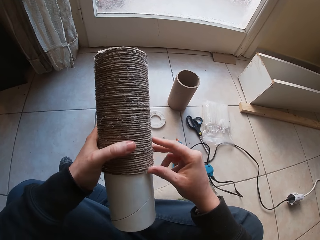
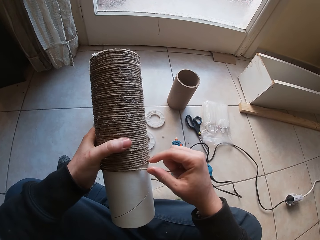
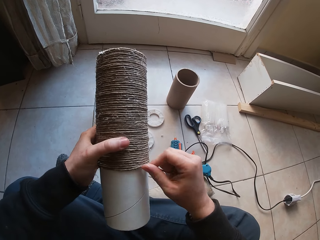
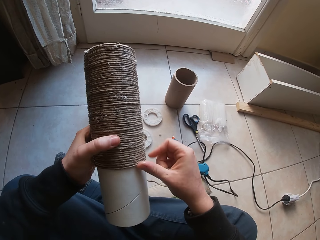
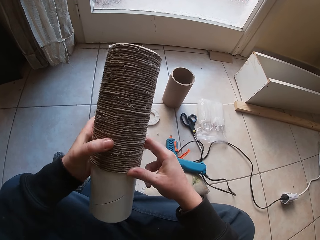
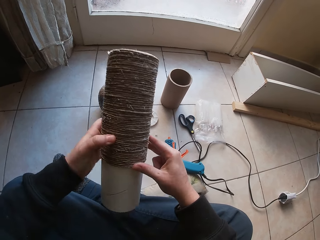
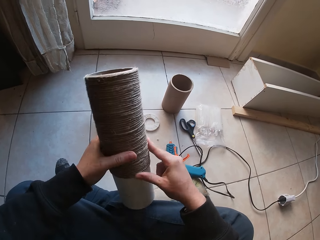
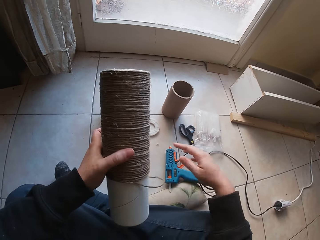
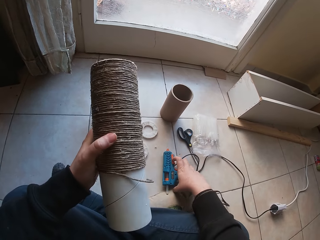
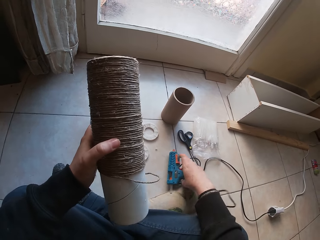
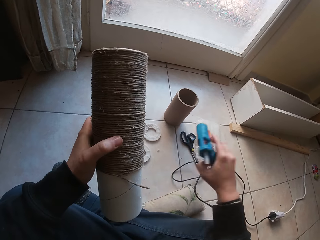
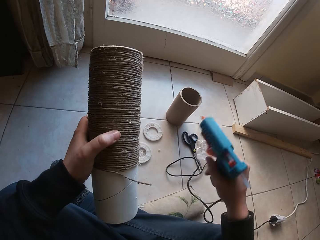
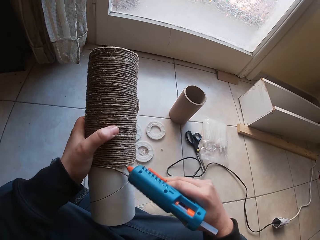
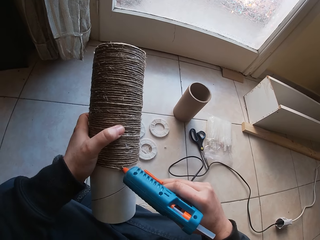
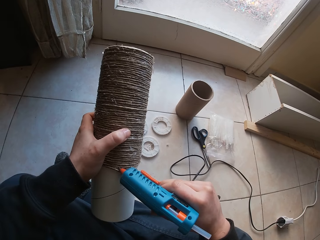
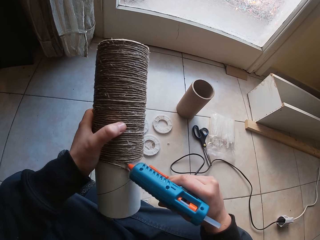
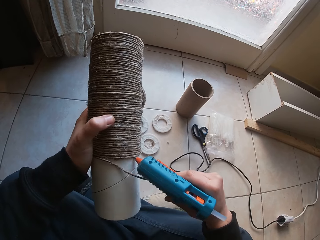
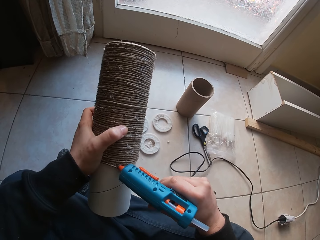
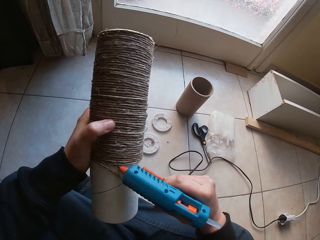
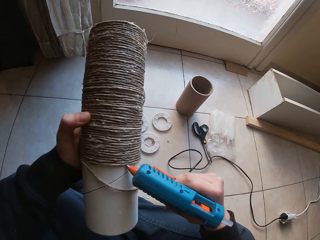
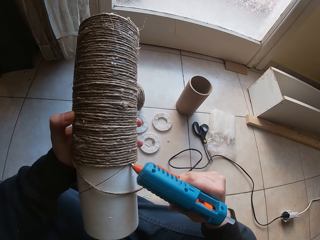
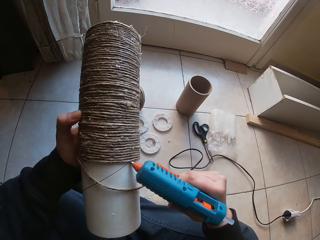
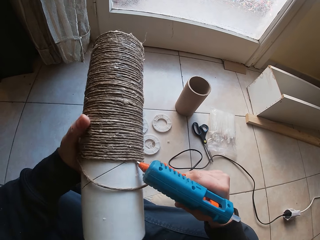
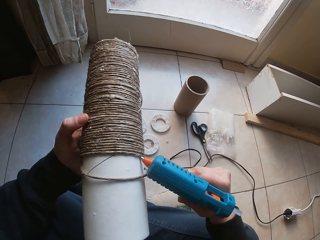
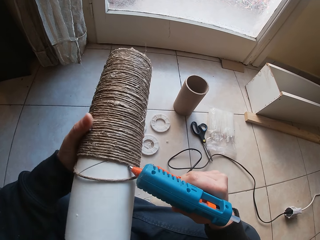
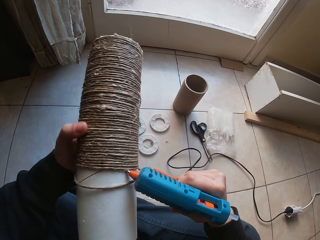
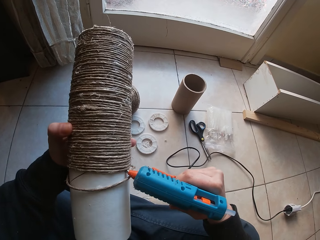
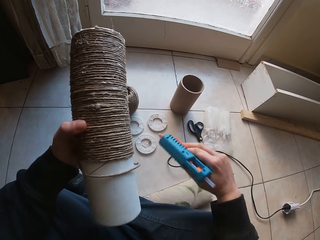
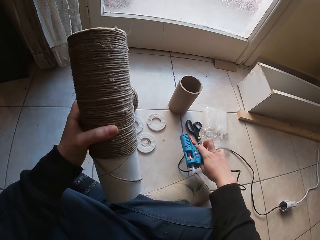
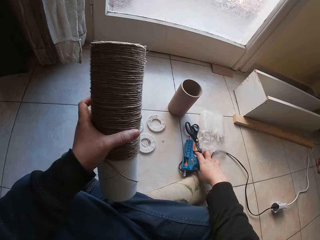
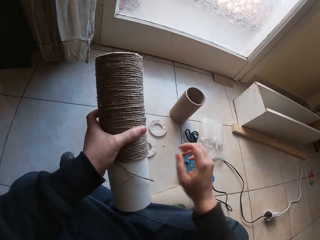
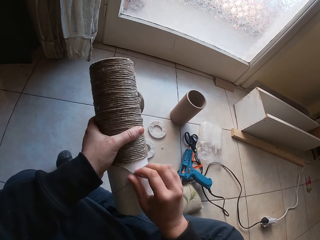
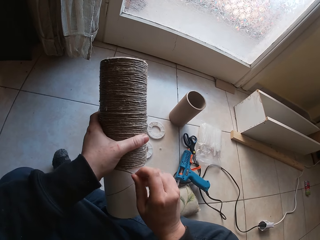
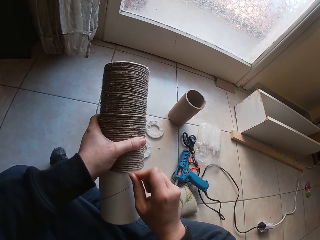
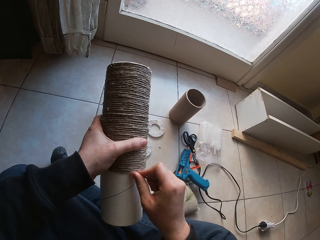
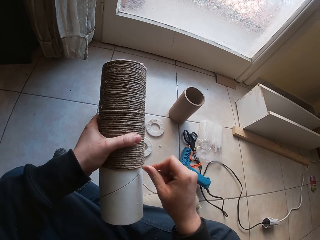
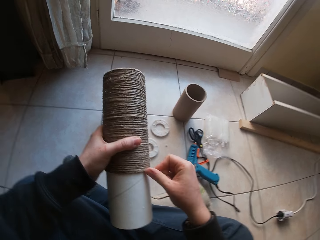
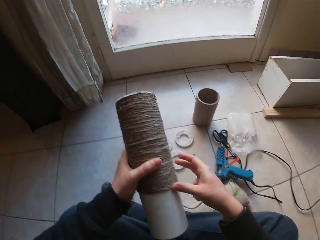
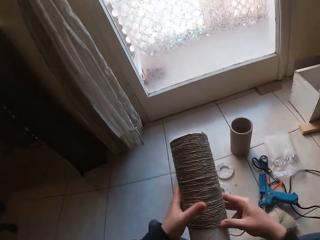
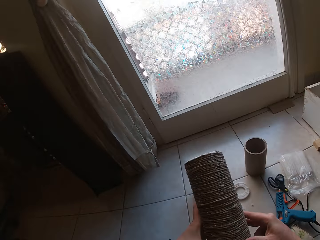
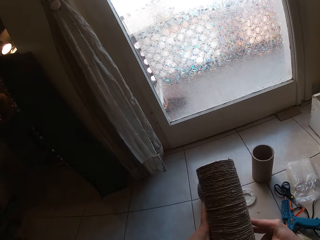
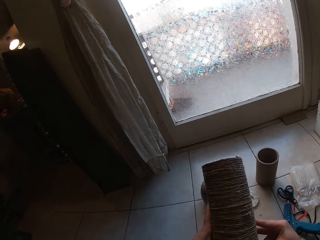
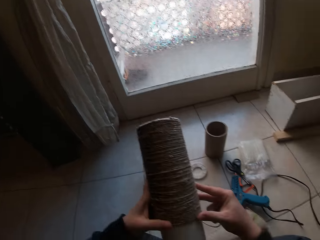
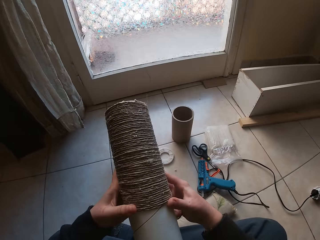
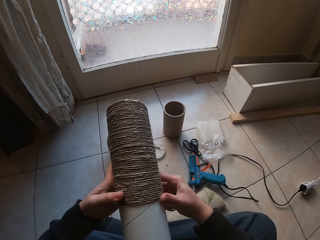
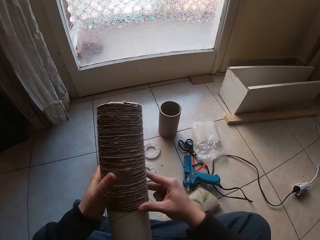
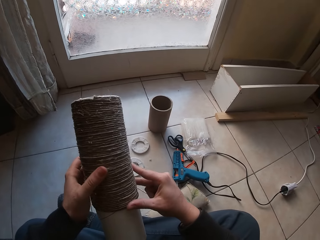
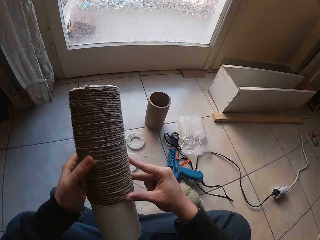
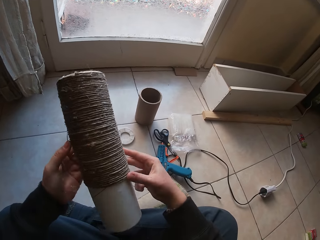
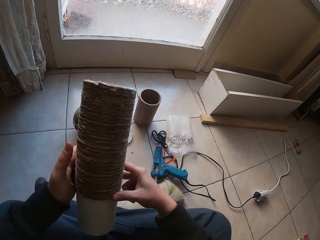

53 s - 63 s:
The camera wearer picks up the glue gun from the floor with his right hand. He applies glue to the yarn cylinder with the glue gun on his right hand. He drops the glue gun on the floor with his right hand. He rolls the yarn on the yarn cylinder with his right hand.

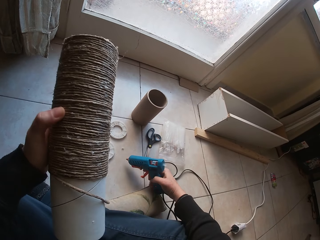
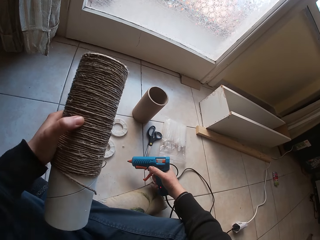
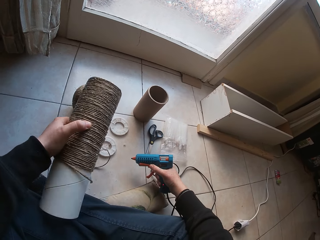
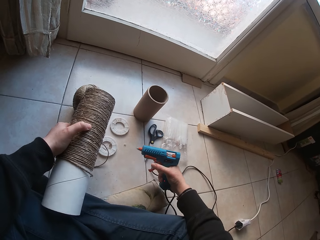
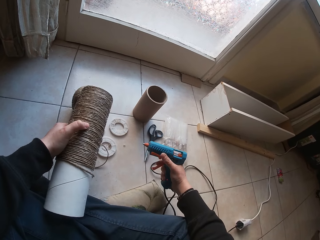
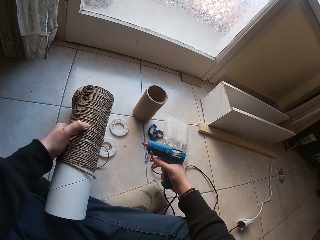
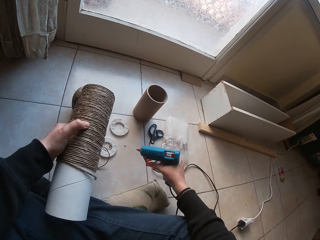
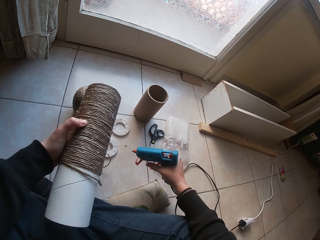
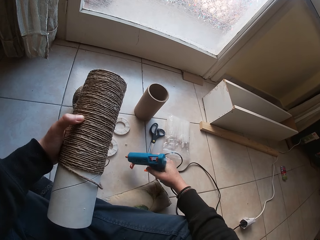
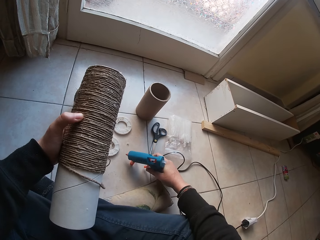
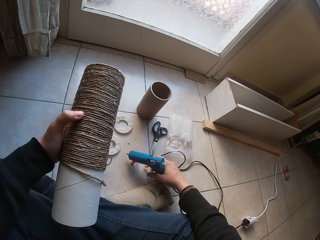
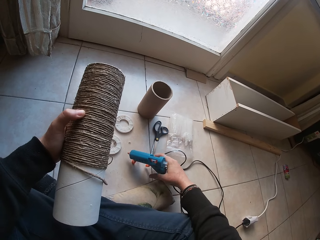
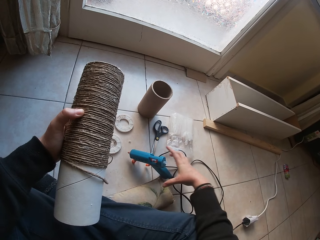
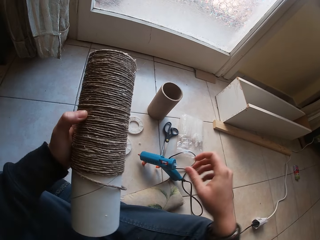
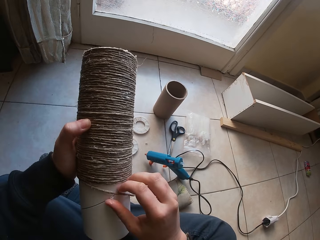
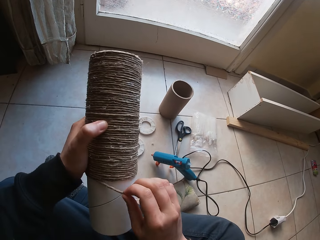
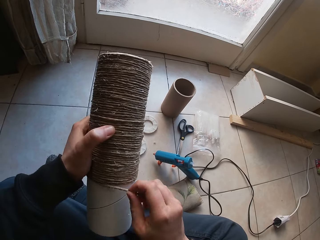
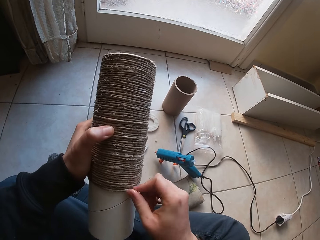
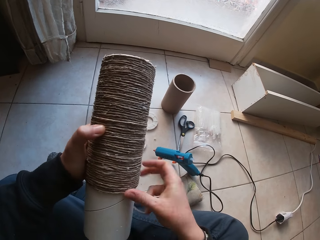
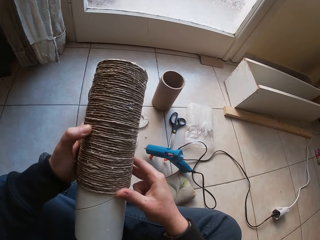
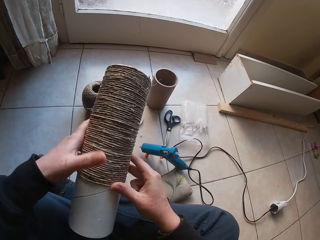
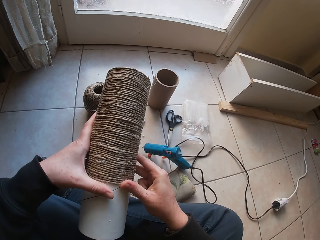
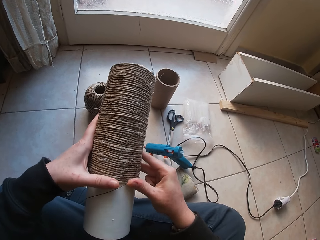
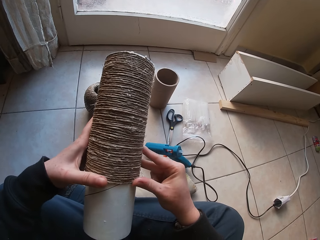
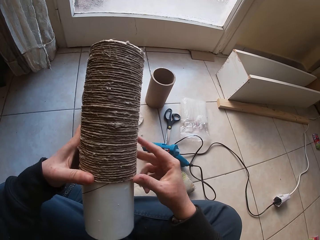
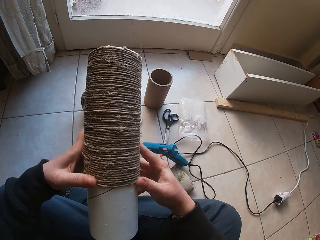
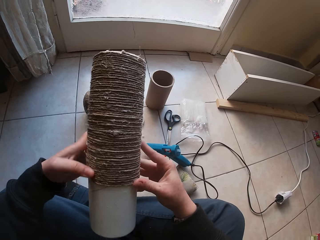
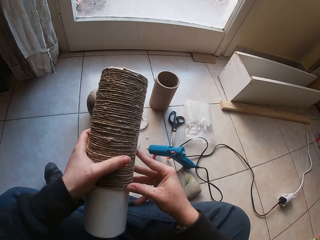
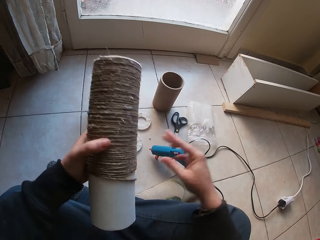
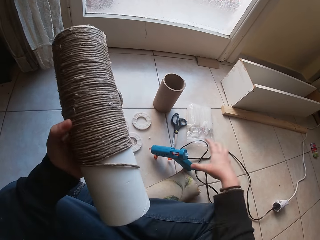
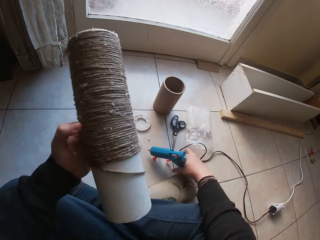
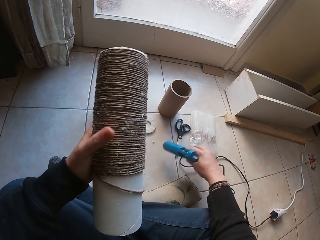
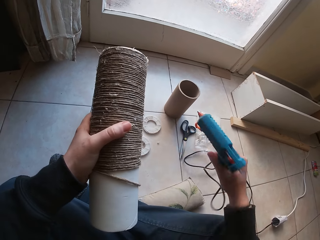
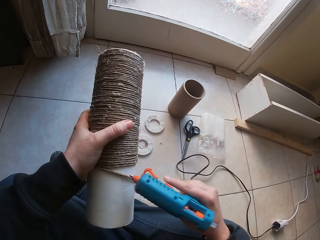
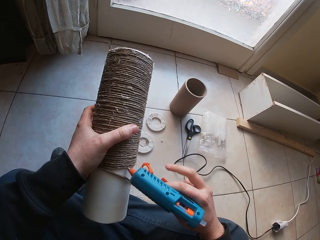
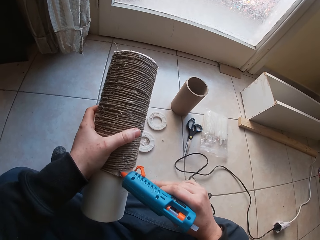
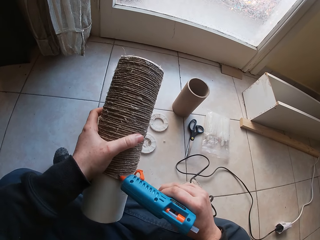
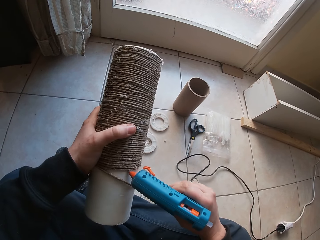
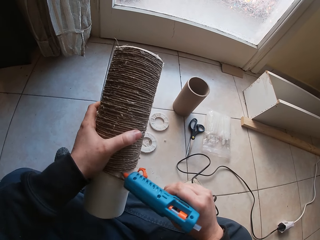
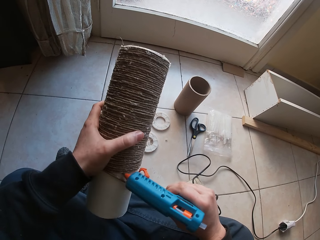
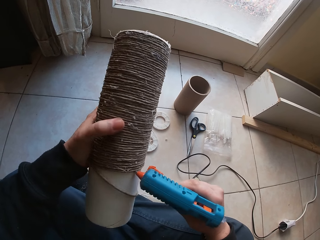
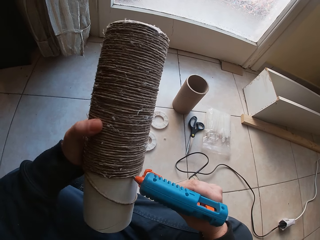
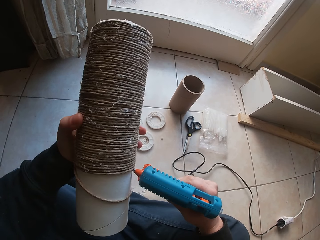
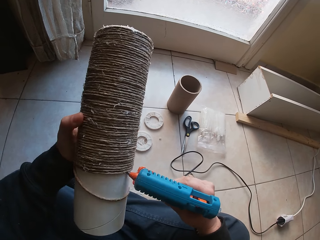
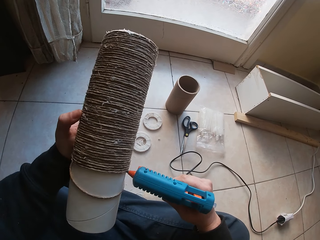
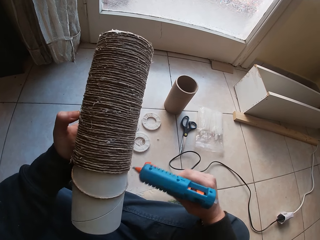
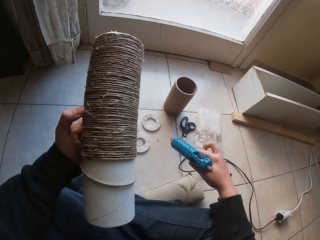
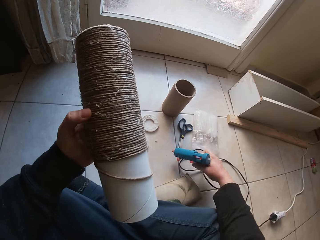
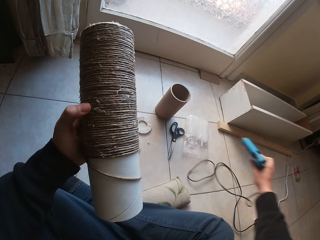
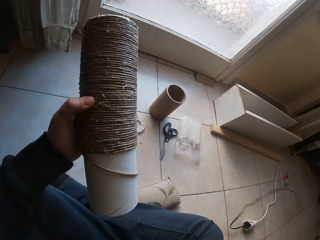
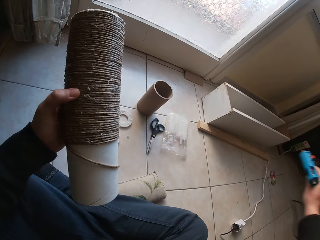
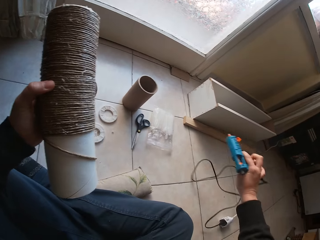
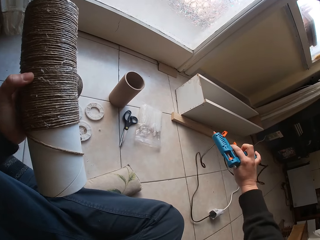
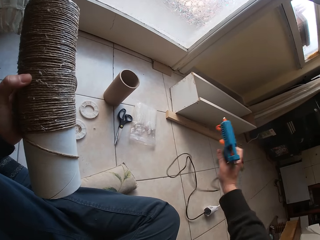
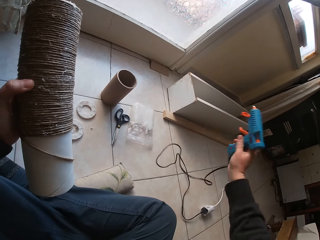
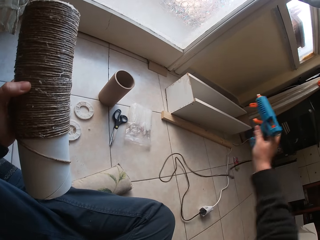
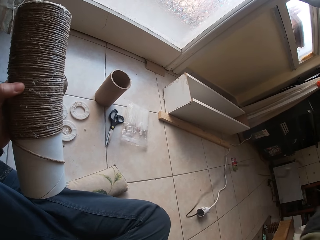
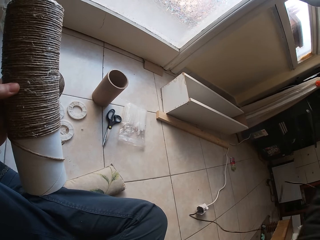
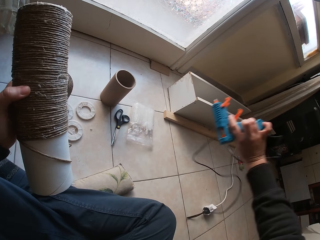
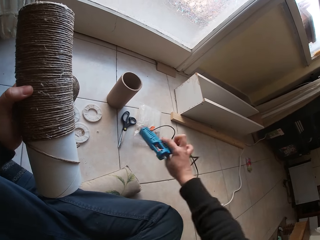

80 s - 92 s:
The camera wearer holds the glue gun. He drops the glue gun on the floor with his right hand. He rolls the yarn on the yarn cylinder with his right hand. He picks up the glue gun from the floor with his right hand. He applies glue to the yarn cylinder with the glue gun on his right hand.
